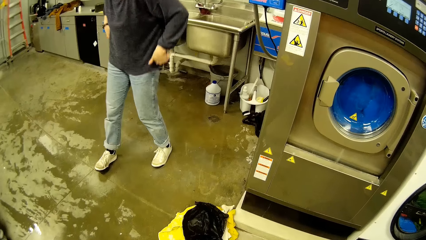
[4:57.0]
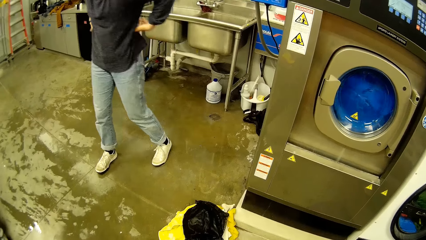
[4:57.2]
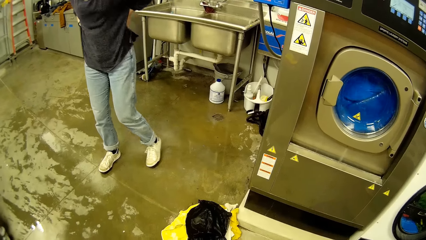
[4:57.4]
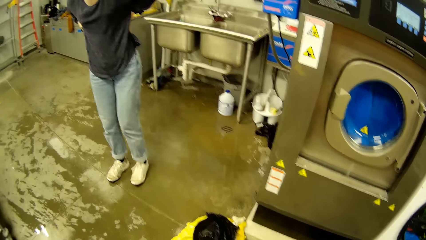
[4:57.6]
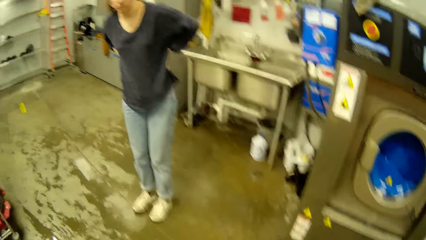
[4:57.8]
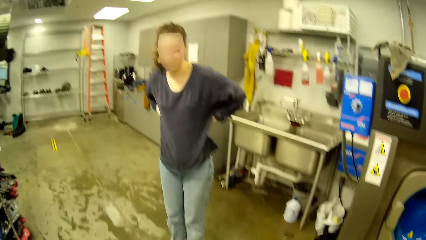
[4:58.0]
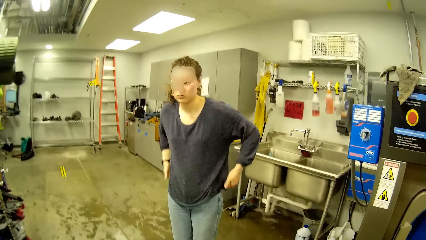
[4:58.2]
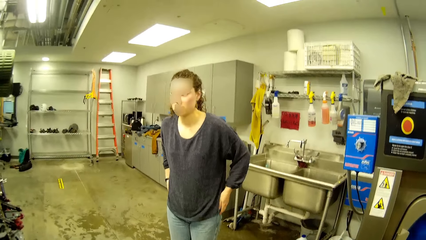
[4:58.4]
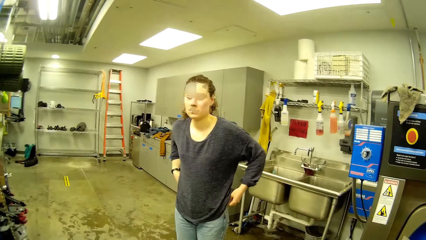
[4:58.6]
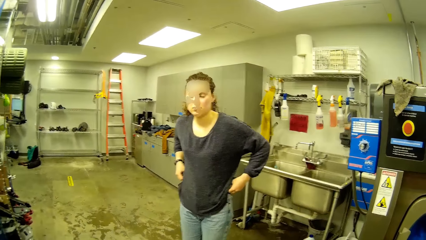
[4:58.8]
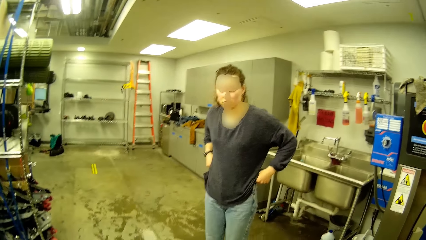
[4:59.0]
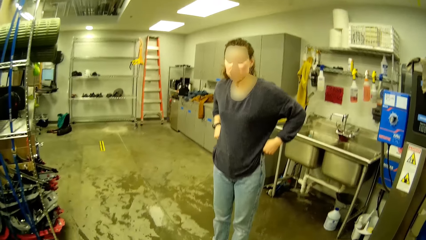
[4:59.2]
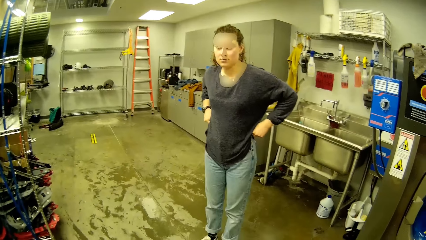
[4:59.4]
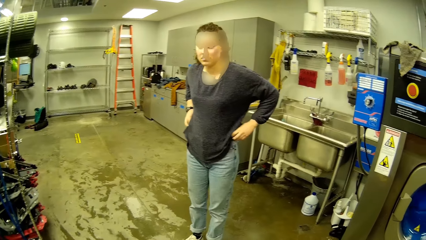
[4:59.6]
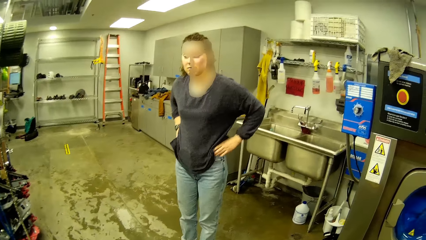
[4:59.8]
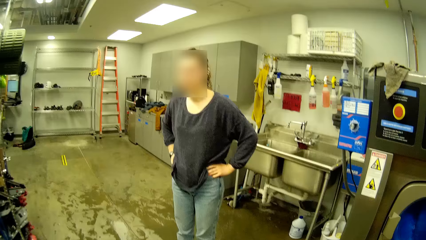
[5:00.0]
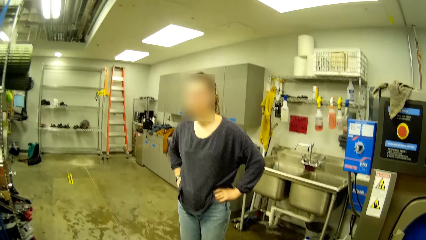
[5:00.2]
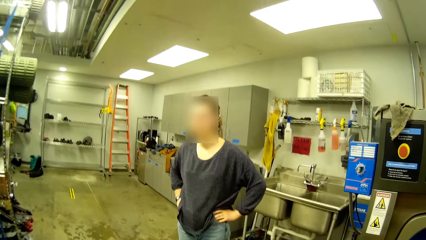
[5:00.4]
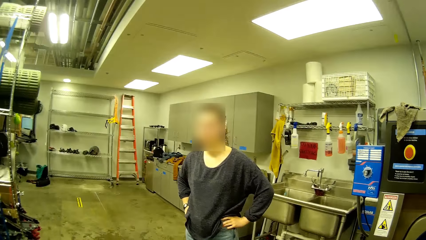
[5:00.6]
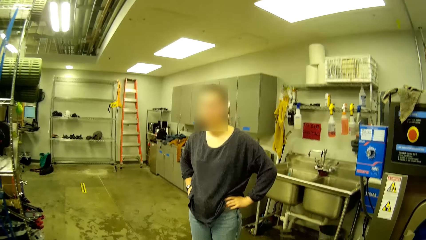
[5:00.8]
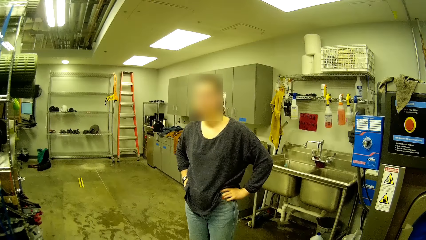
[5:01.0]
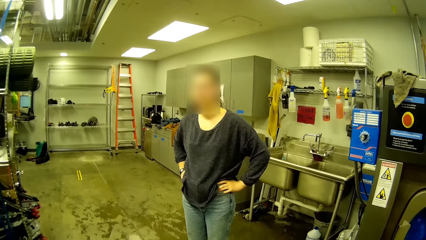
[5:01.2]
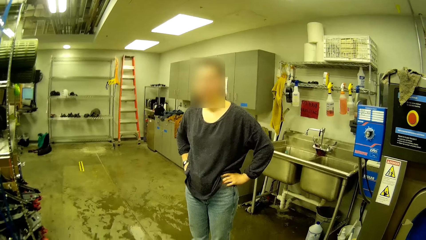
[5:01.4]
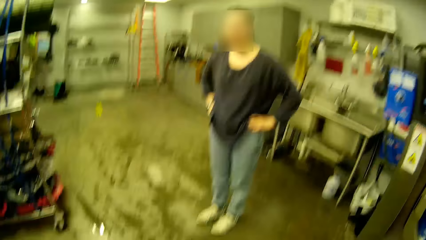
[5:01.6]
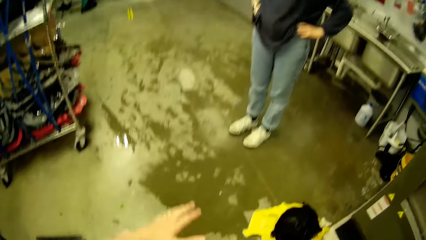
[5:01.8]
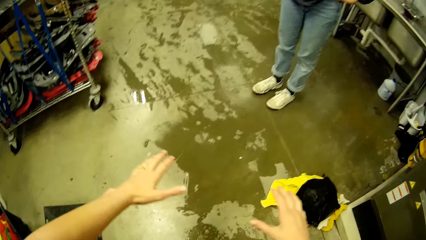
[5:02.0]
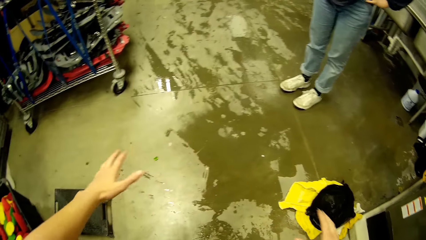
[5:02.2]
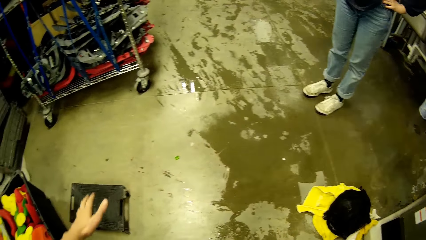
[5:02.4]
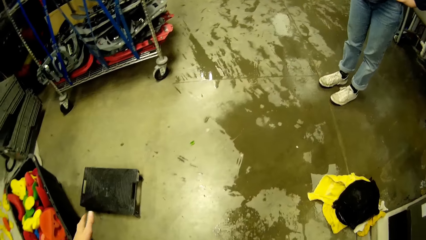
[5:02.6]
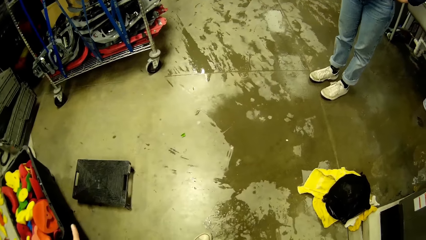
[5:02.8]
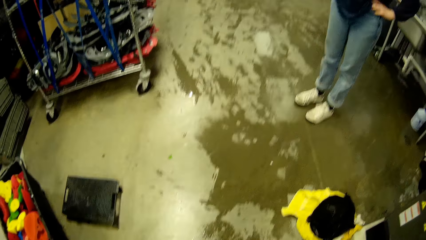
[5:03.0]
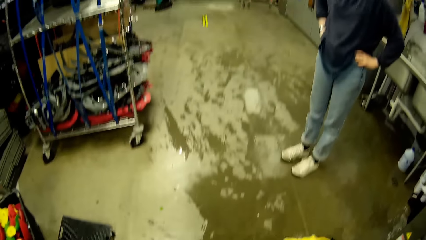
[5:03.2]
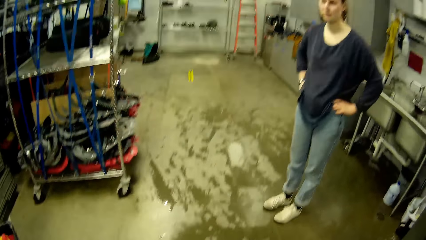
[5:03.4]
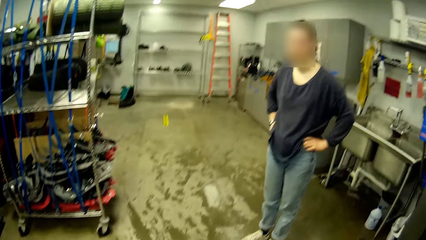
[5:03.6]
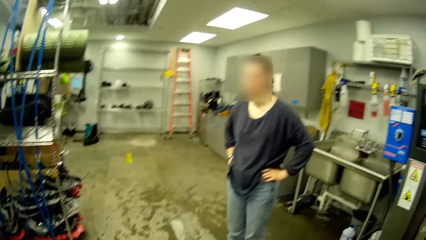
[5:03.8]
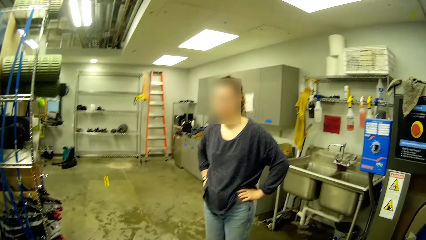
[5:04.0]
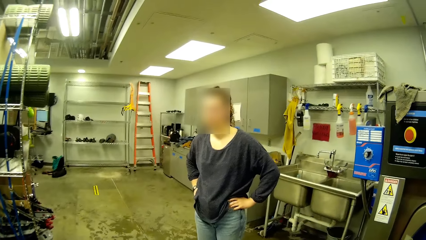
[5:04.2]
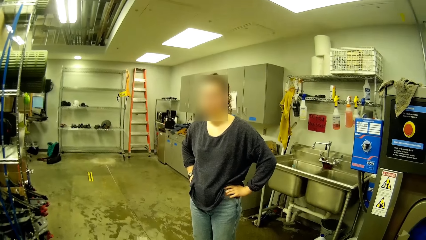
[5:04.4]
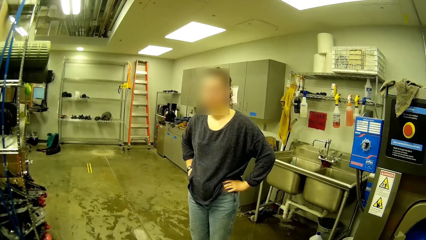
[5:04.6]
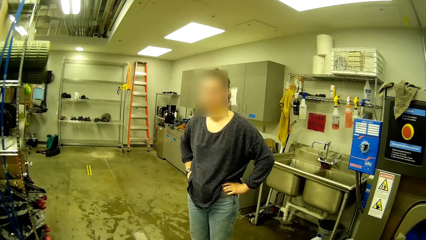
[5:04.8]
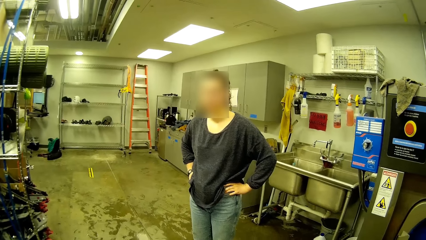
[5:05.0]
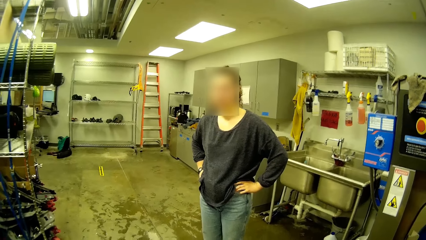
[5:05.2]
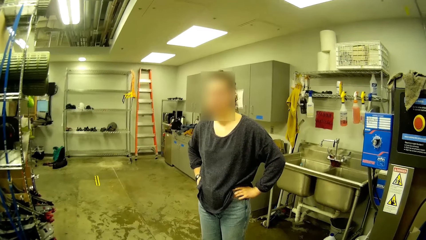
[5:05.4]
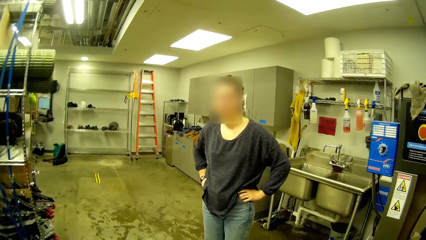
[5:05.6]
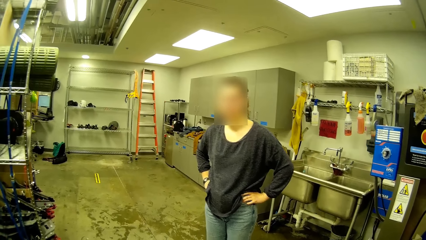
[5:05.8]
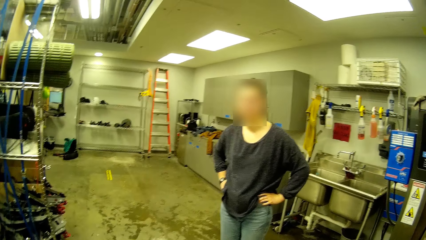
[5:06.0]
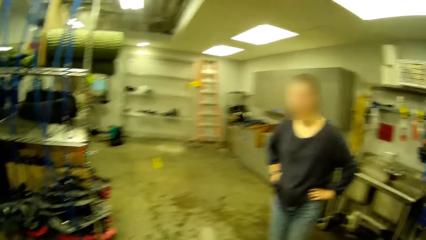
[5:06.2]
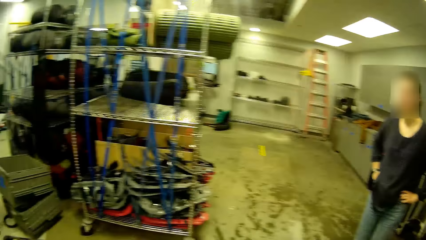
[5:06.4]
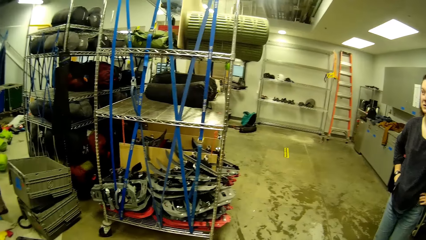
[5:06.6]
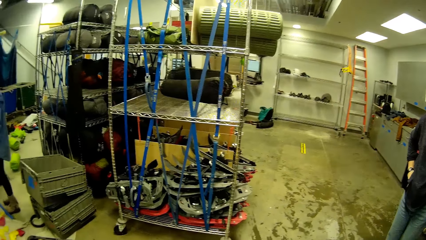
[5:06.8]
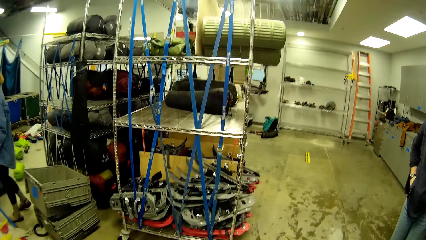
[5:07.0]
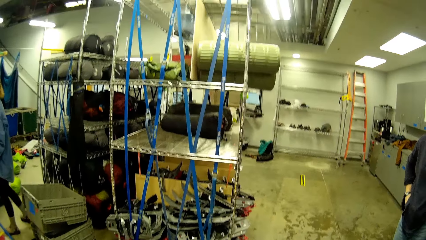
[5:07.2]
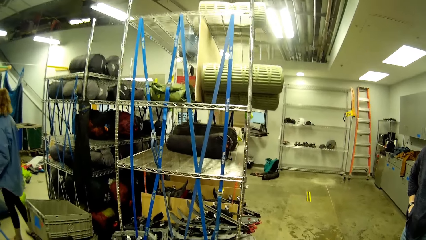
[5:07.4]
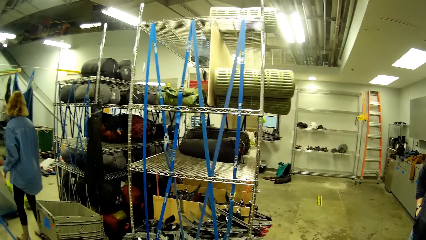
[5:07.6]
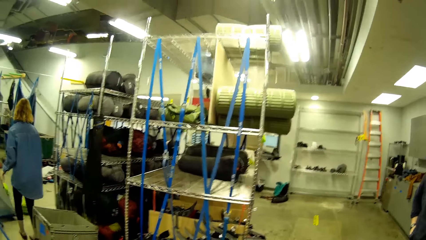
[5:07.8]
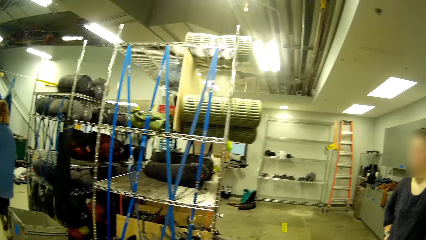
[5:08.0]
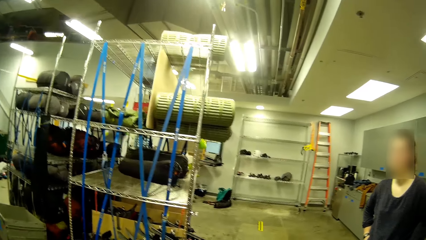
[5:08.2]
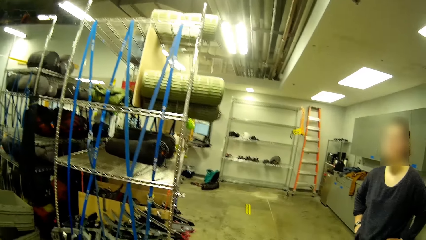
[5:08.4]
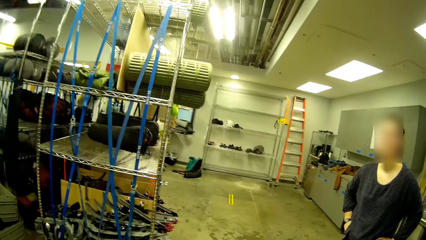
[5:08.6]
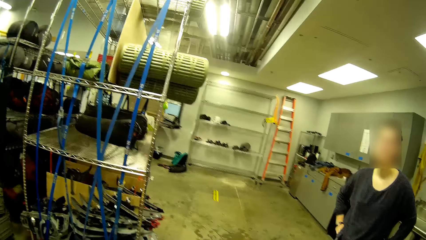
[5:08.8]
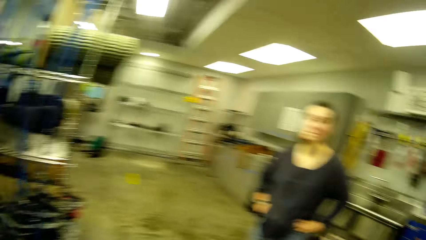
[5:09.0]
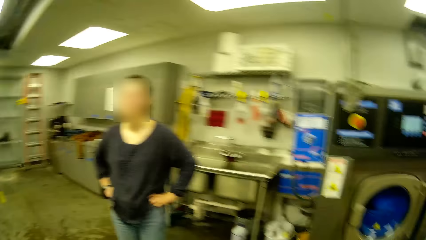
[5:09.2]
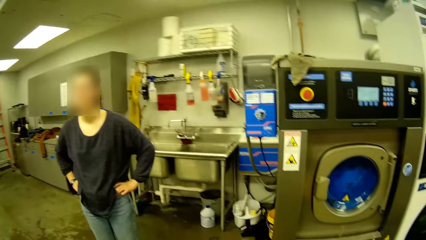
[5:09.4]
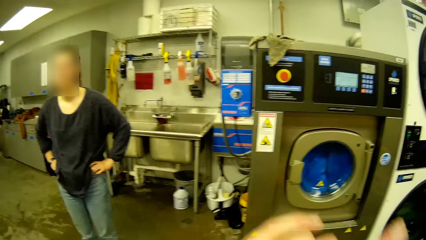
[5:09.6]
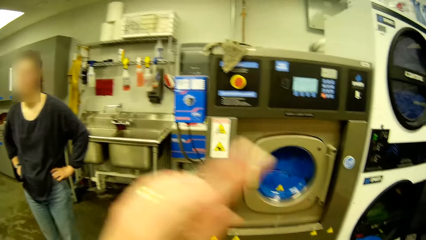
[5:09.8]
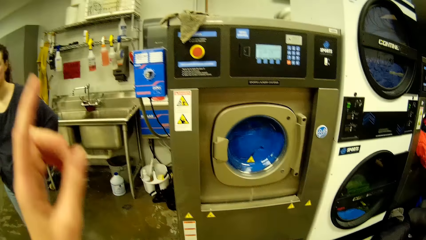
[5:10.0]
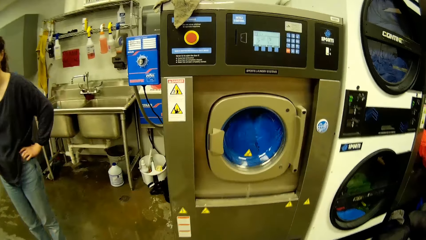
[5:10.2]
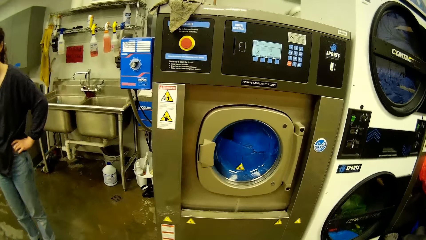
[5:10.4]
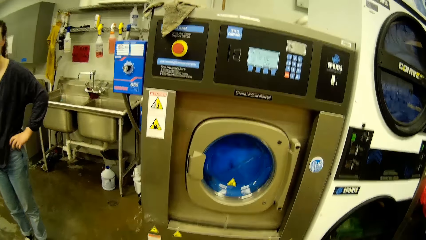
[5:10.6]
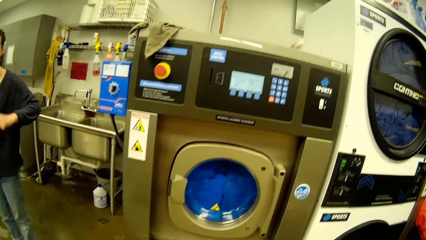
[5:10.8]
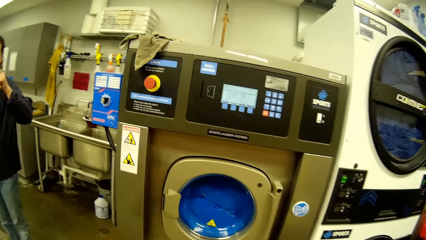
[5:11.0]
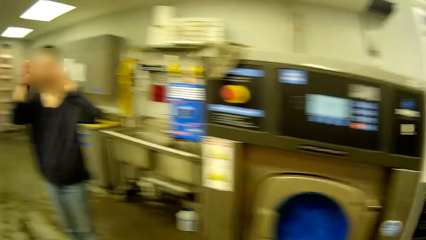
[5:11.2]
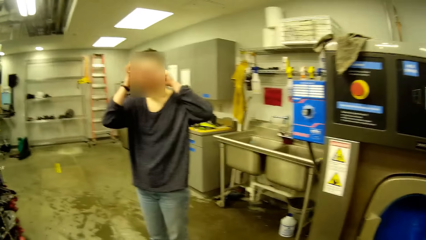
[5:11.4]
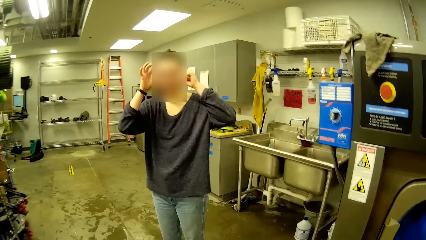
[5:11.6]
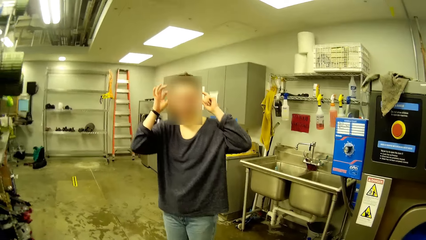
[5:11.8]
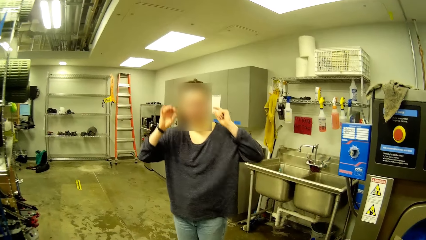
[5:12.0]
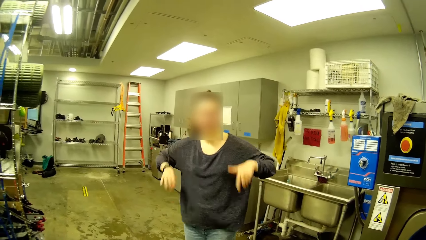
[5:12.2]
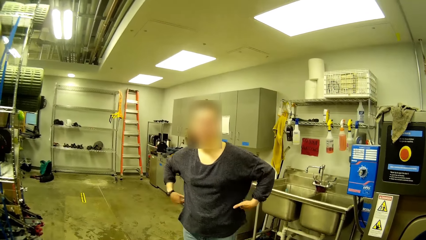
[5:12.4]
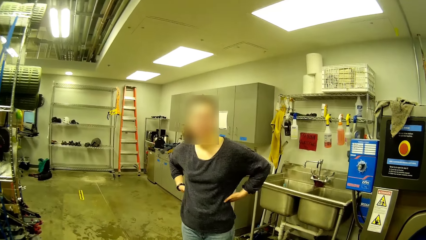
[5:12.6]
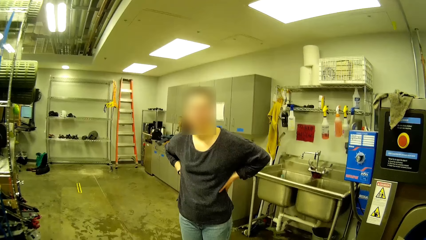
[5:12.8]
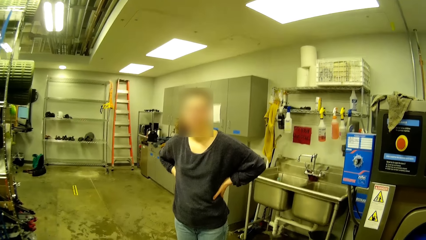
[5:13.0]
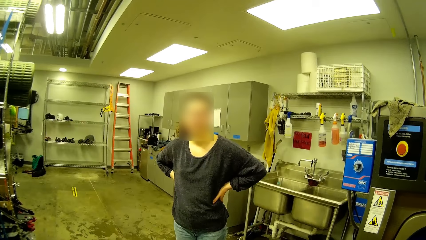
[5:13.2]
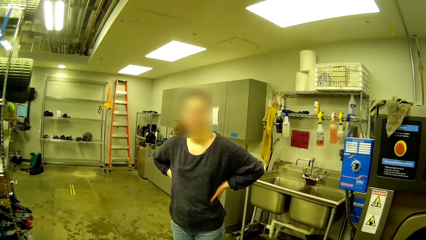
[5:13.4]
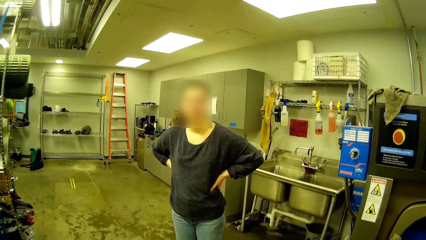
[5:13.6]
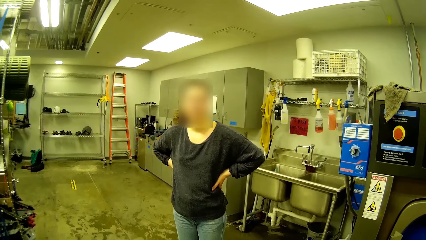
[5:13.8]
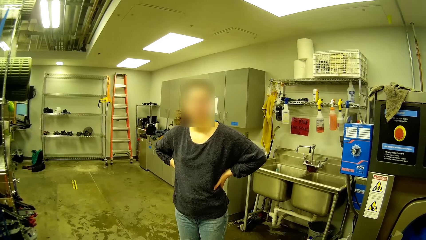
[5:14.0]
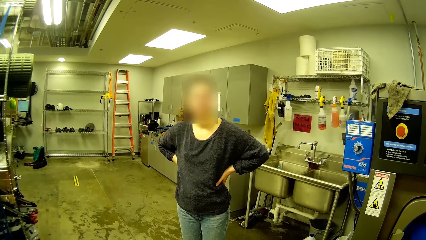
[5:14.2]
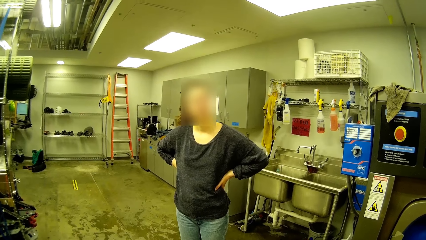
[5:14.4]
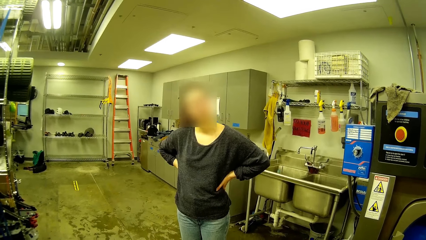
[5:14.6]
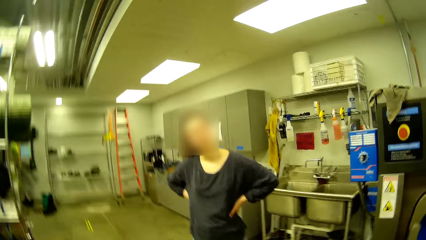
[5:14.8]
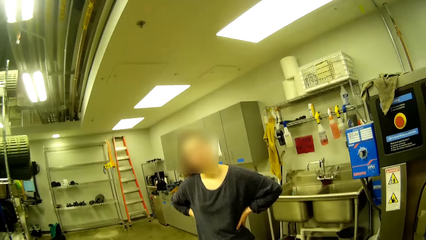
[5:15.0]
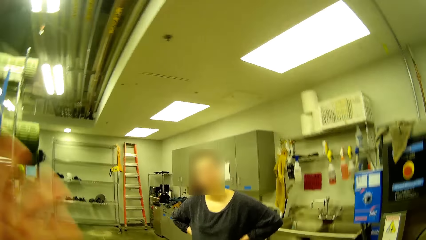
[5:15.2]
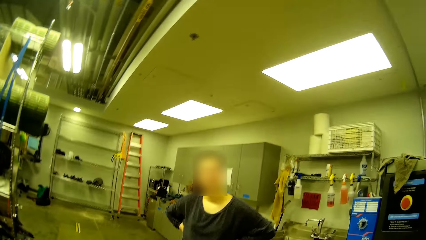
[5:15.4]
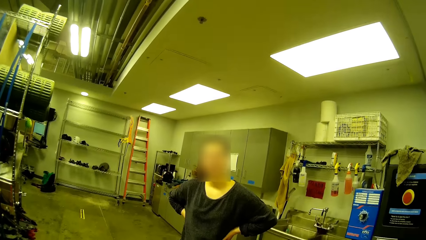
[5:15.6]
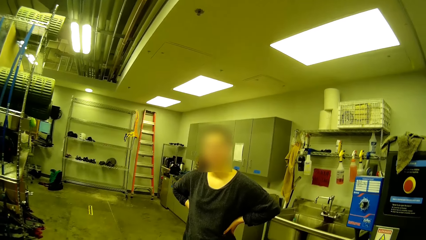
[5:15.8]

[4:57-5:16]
A woman drops the plastic bag on the floor. Another woman stands. The first woman drags up her jeans trousers. She places both hands on her waist. The camera wearer signals the other woman. He moves both hands above the floor. He interacts with the first woman. A third woman stands and walks away from him. The camera wearer waves his left fingers in the air. The first woman touches her ears with both hands. She places both hands on her waist.
